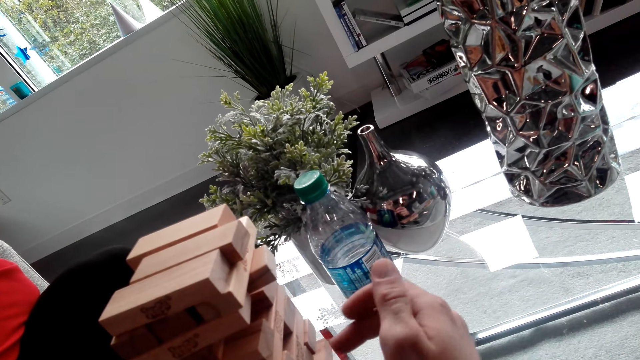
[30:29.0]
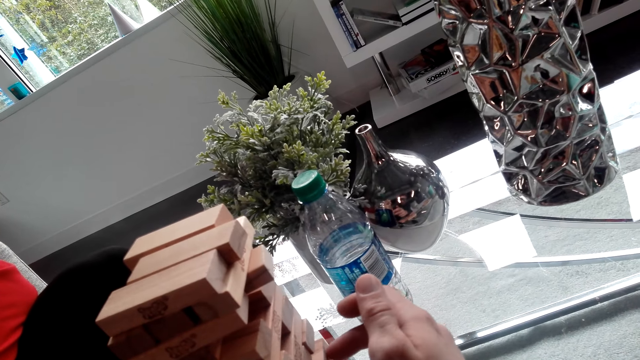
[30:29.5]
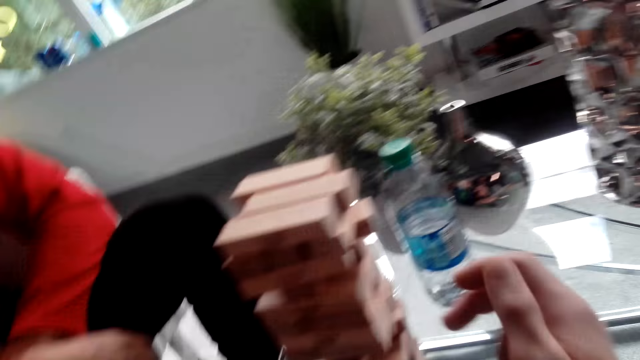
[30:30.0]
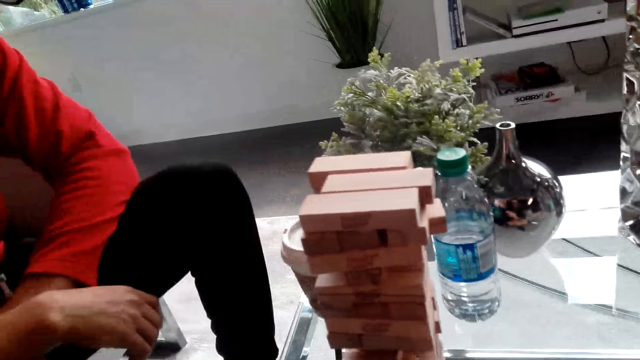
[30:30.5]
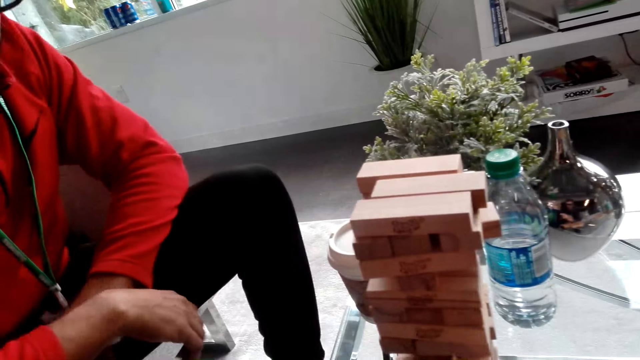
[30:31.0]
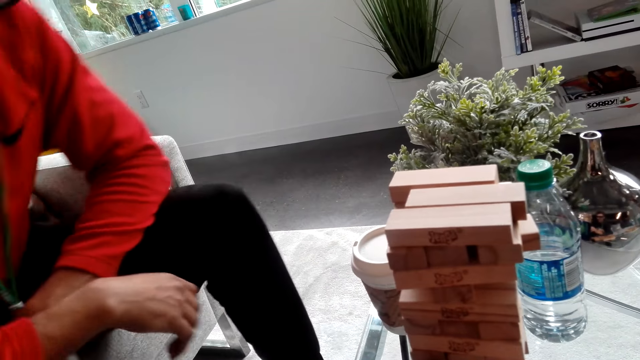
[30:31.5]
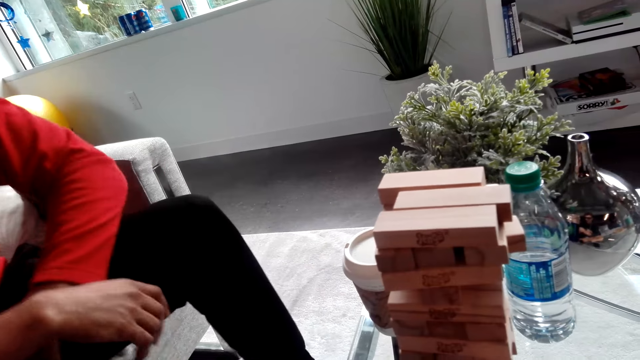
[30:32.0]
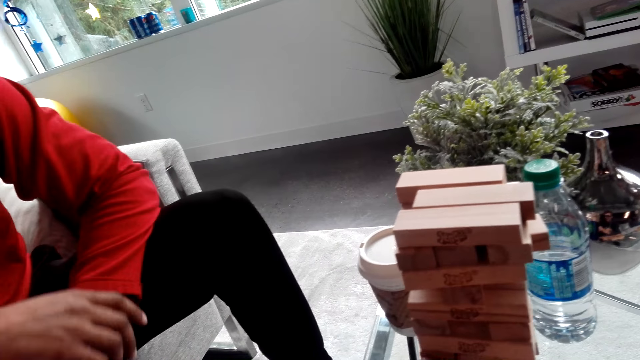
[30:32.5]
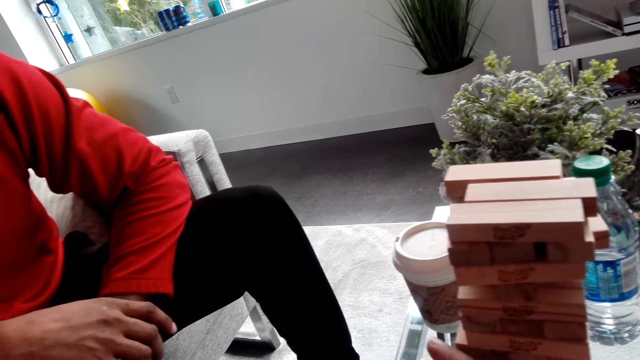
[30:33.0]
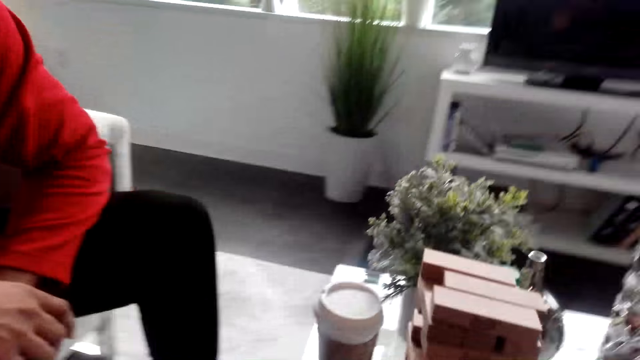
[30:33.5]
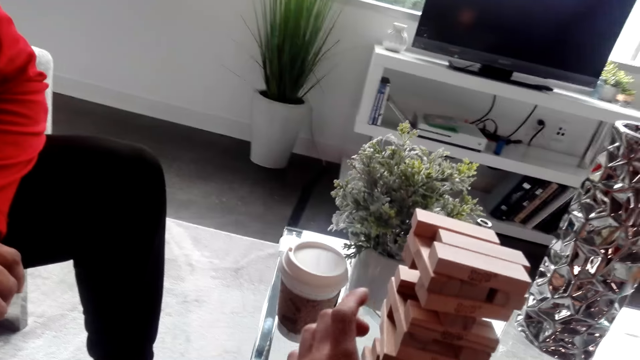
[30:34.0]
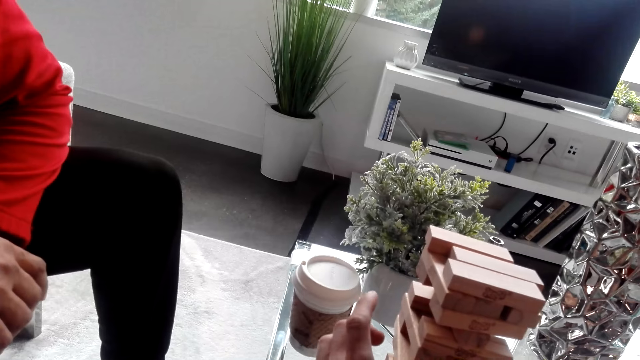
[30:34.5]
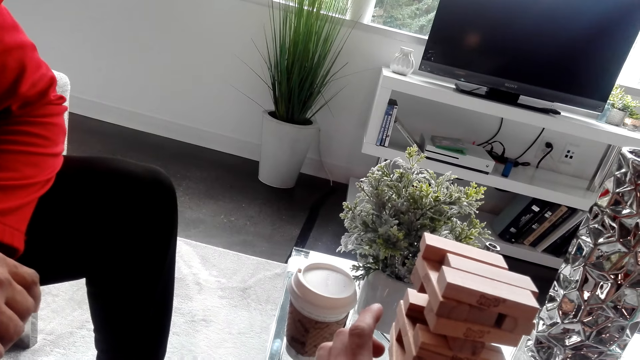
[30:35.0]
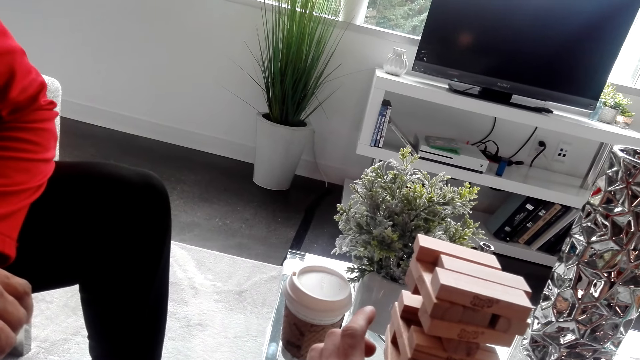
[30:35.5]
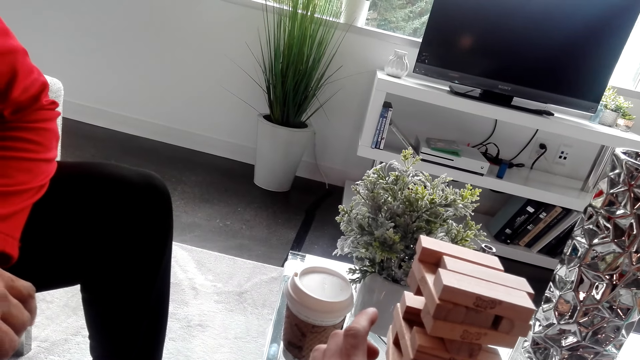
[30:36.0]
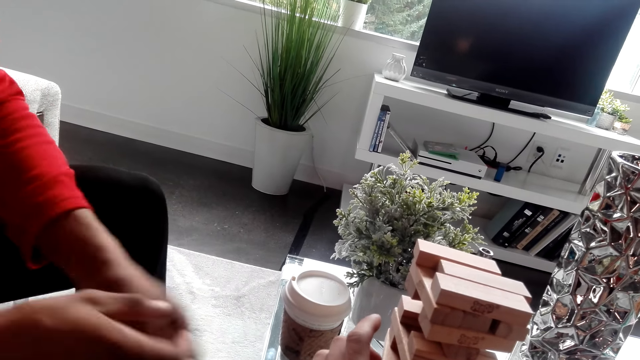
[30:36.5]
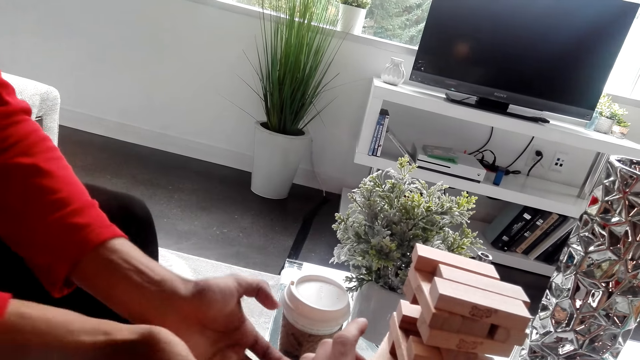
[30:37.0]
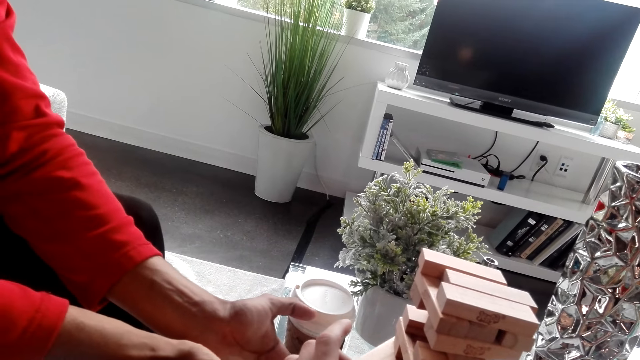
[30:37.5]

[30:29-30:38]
The camera wearer dialogues with the man and gazes at the block. They remove a jenga piece from the block and dialogue with the man.

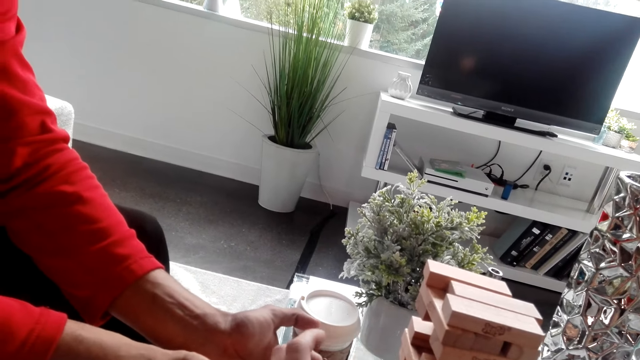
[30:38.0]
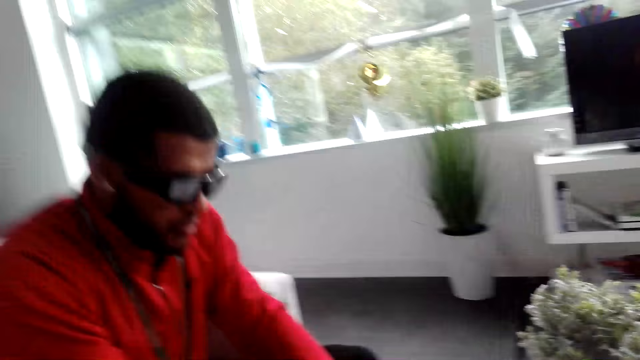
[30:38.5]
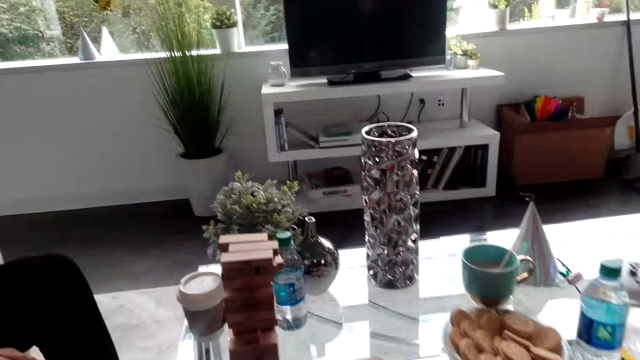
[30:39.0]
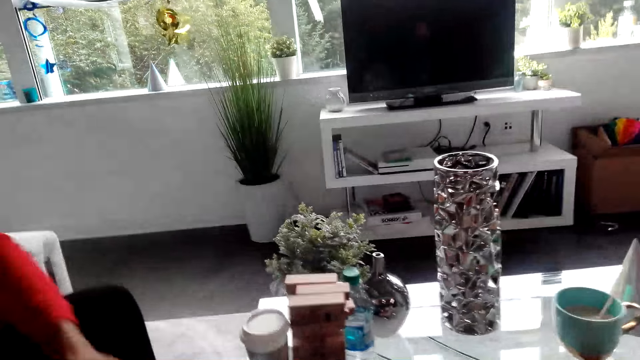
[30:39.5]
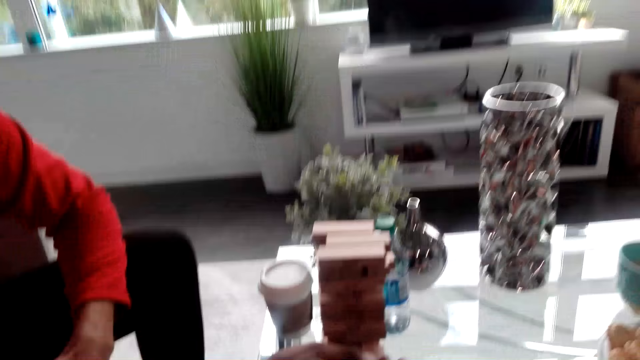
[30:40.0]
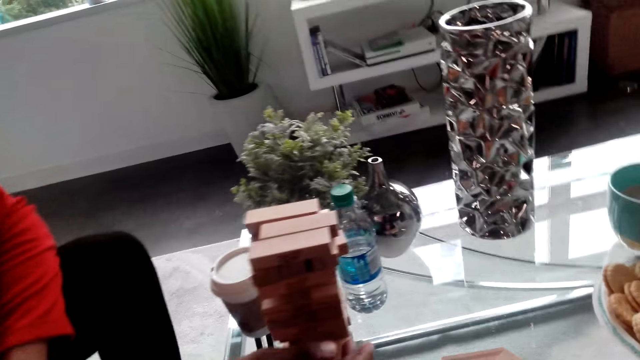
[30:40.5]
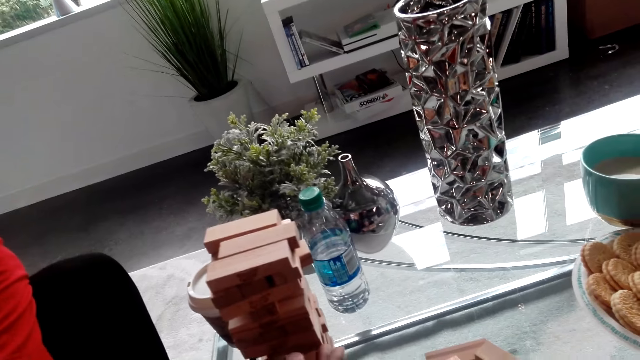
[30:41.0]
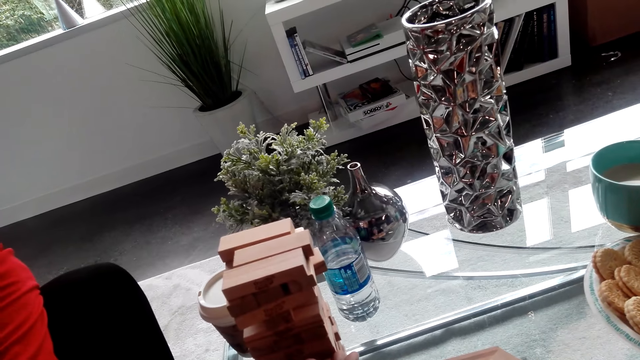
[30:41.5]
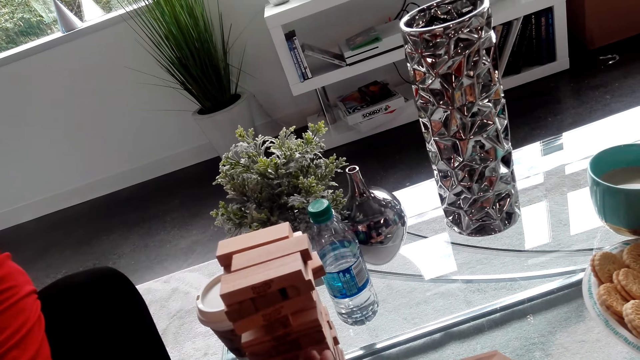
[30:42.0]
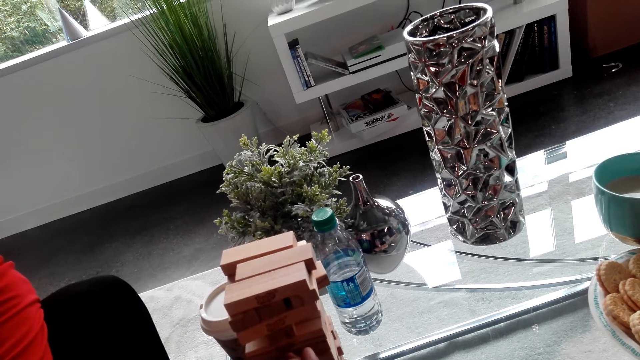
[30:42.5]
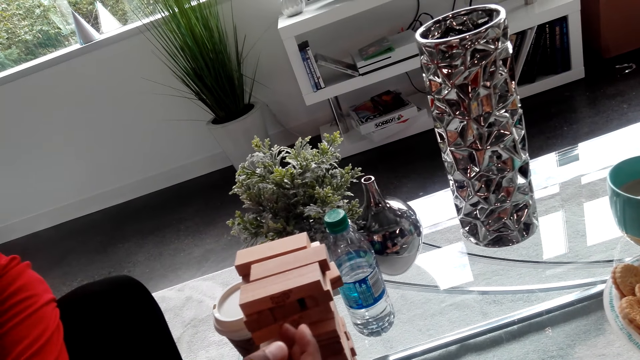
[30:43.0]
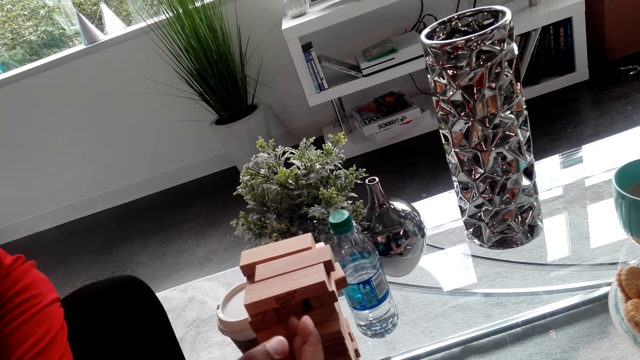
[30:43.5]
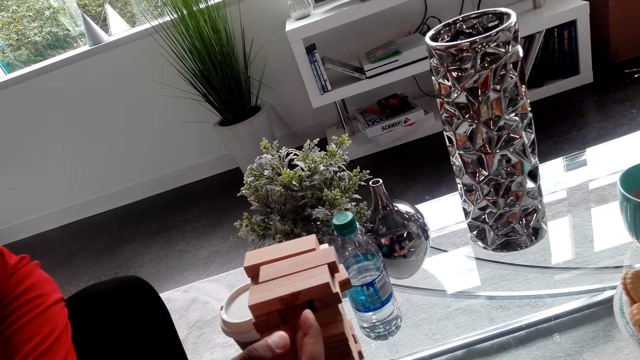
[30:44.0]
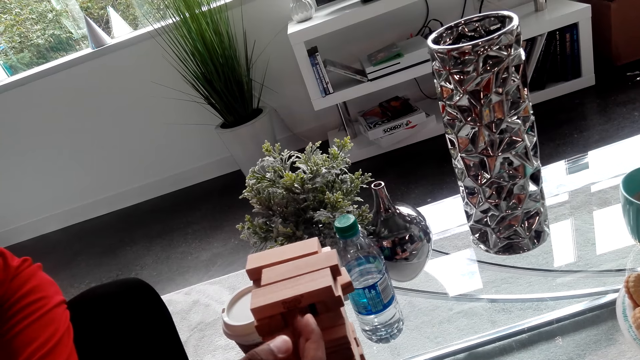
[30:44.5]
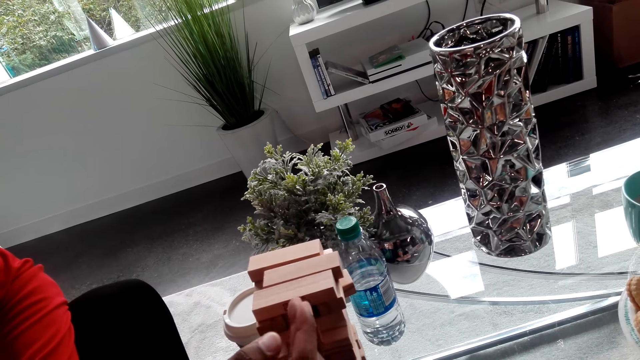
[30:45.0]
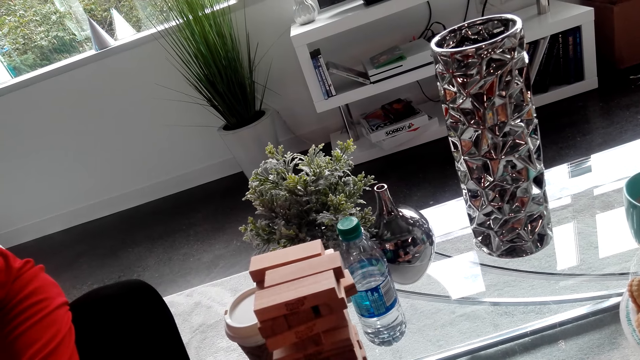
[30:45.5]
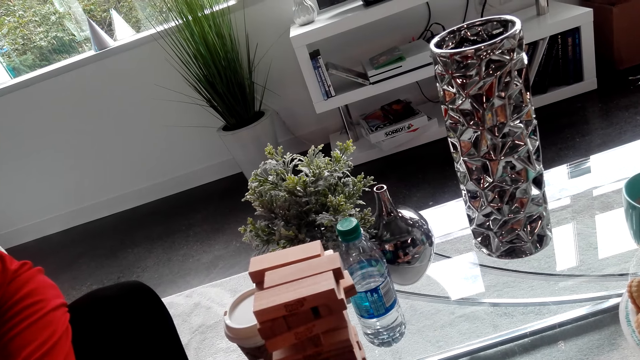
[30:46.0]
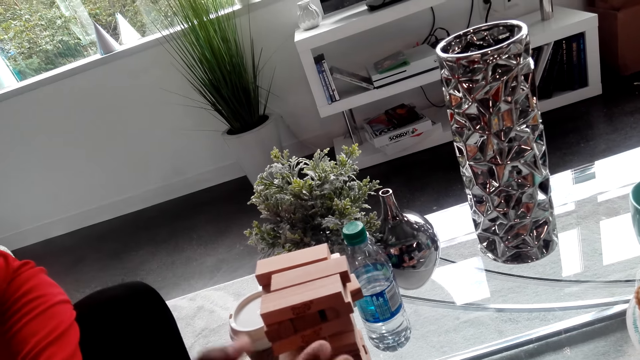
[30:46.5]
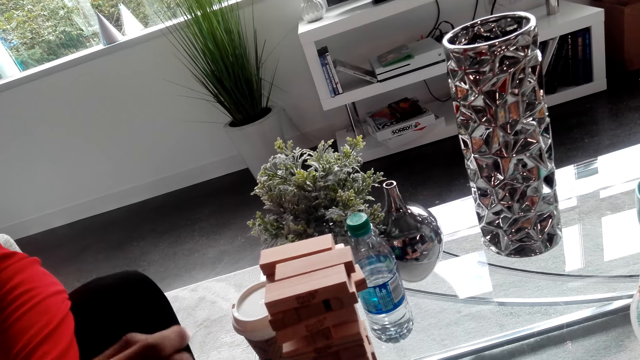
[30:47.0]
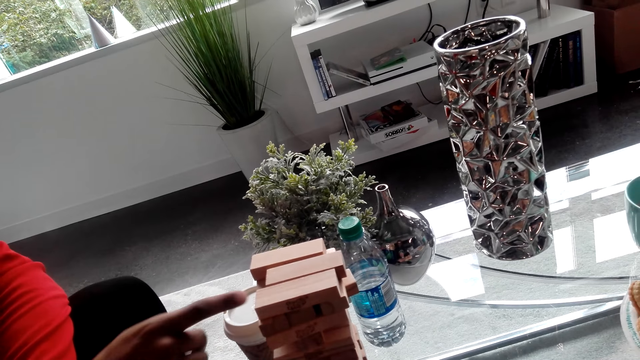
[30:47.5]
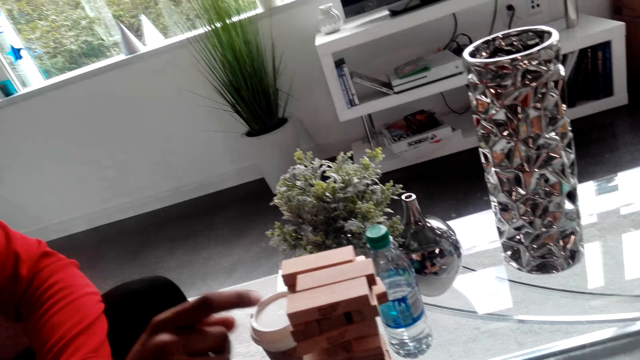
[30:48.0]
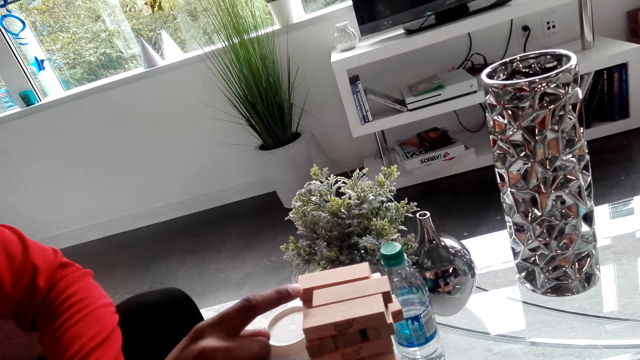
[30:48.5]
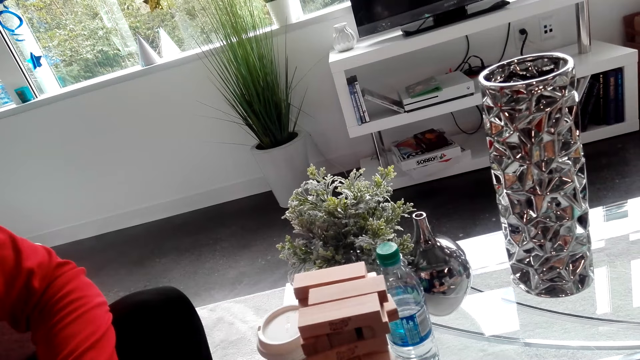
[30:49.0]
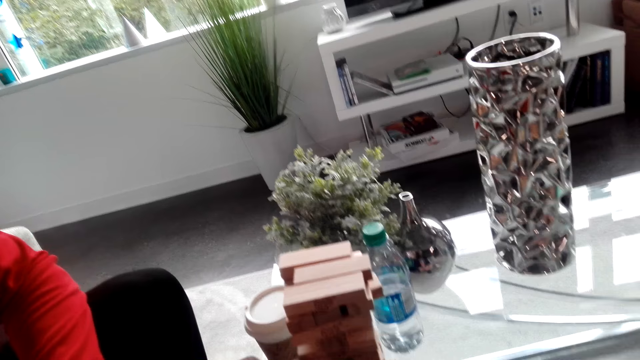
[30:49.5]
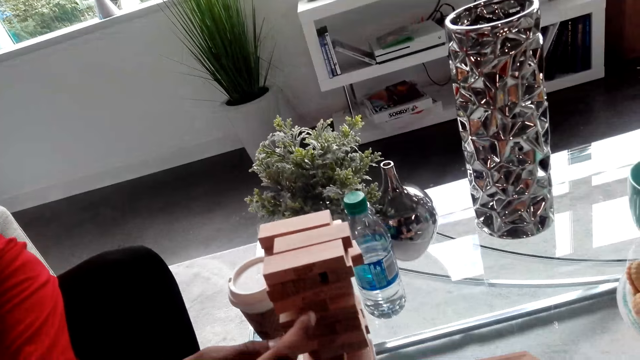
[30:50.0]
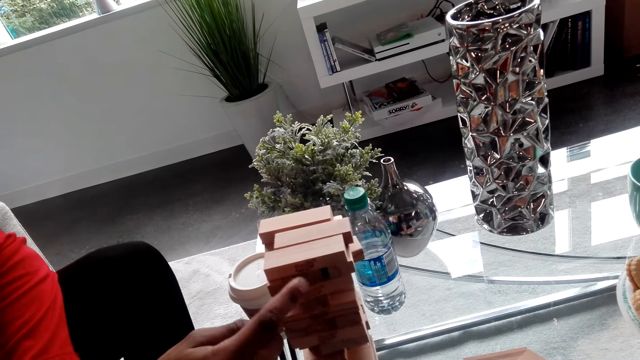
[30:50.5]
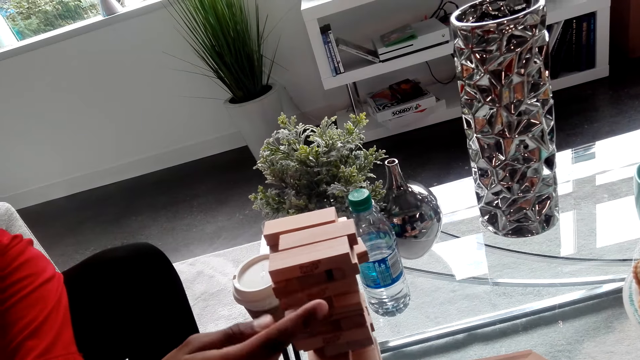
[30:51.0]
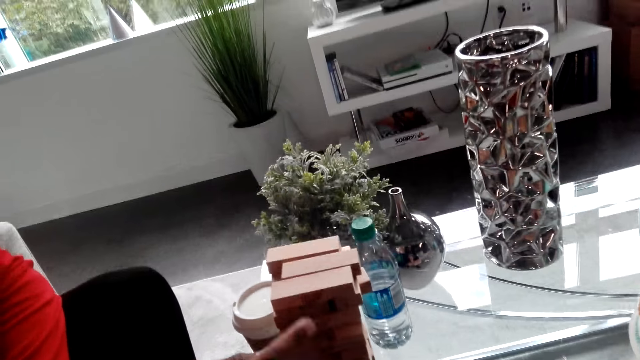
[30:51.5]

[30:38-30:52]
The camera wearer gazes at the block and puts the piece down. The man runs a finger over the wooden block and converses with the camera wearer. The camera wearer dialogues with the man and pushes a piece from the jenga. The man points at the block. The camera wearer dialogues with the man.
